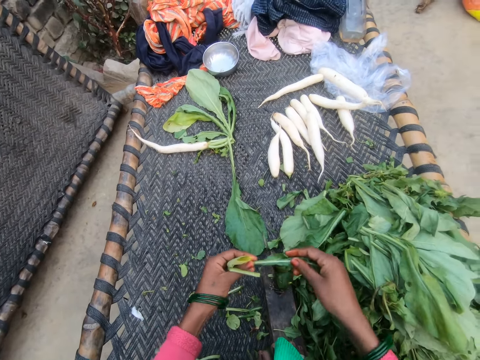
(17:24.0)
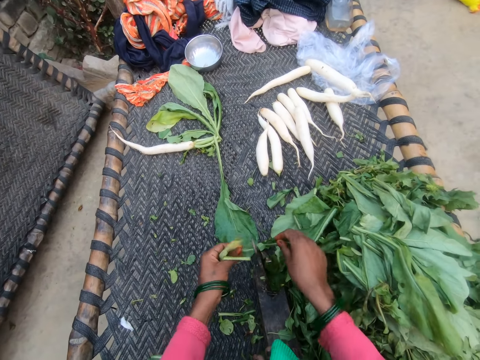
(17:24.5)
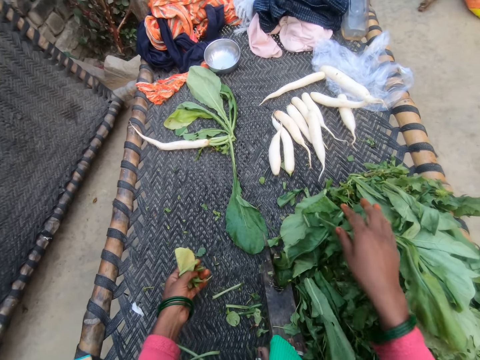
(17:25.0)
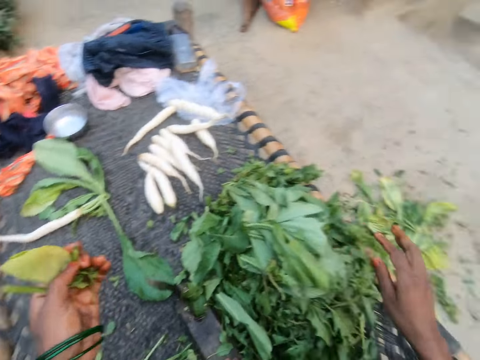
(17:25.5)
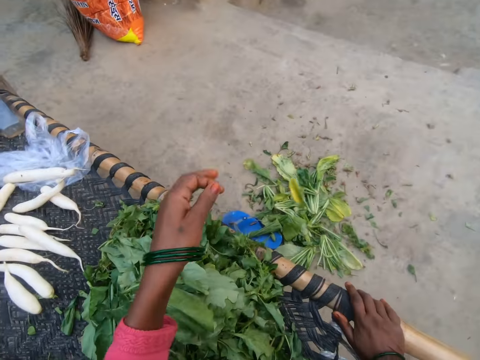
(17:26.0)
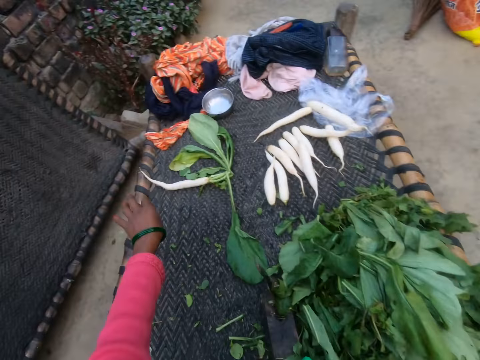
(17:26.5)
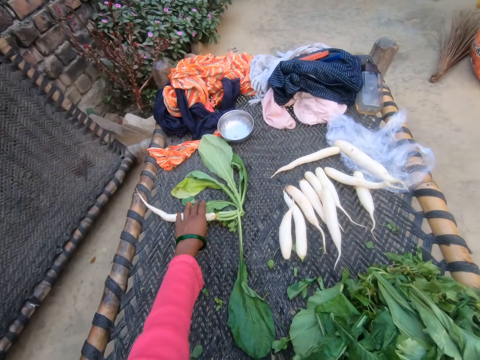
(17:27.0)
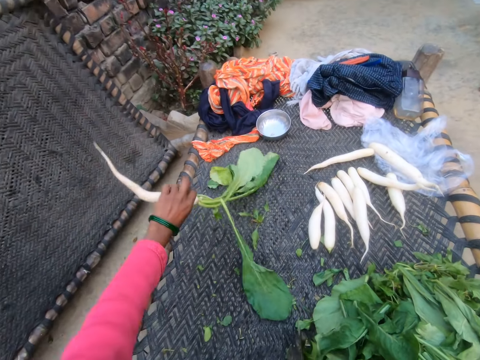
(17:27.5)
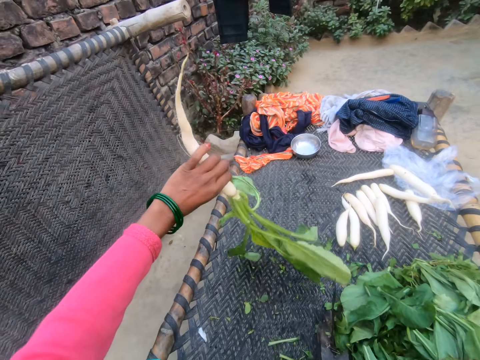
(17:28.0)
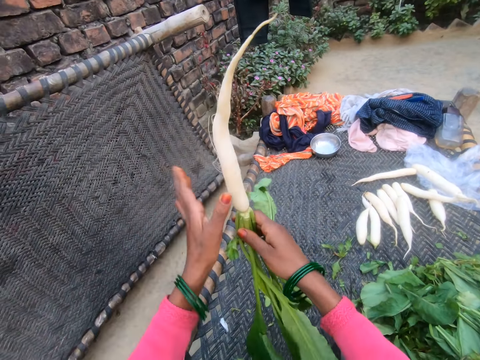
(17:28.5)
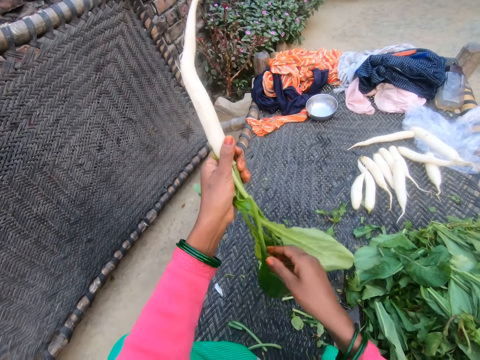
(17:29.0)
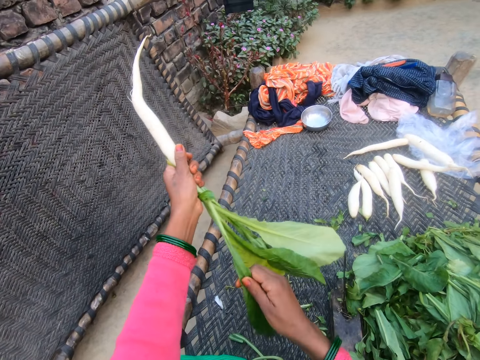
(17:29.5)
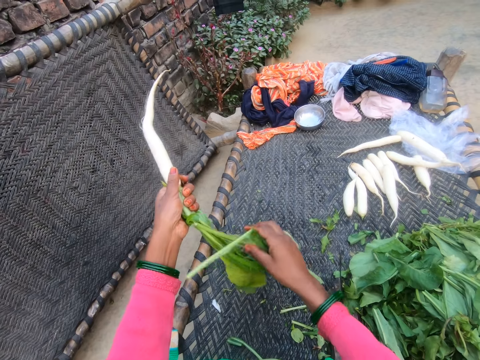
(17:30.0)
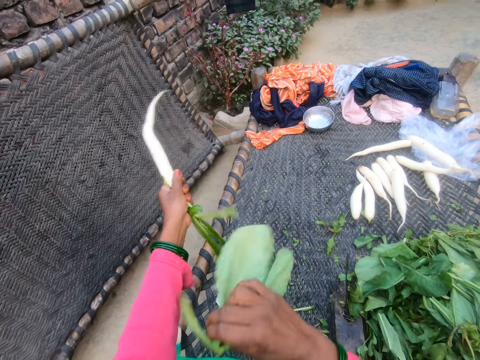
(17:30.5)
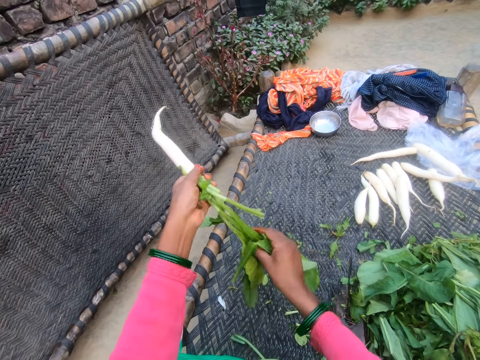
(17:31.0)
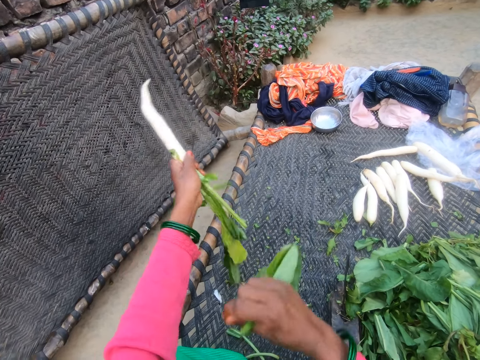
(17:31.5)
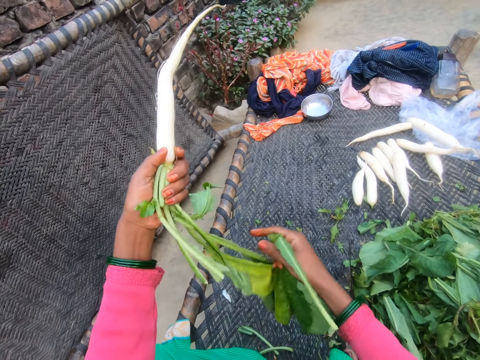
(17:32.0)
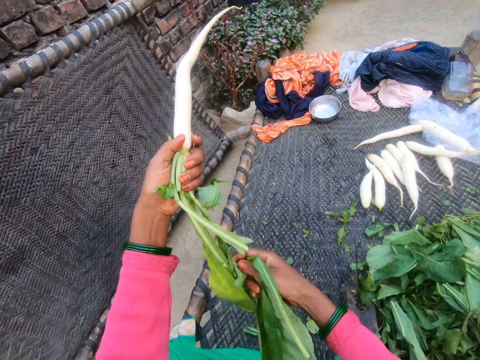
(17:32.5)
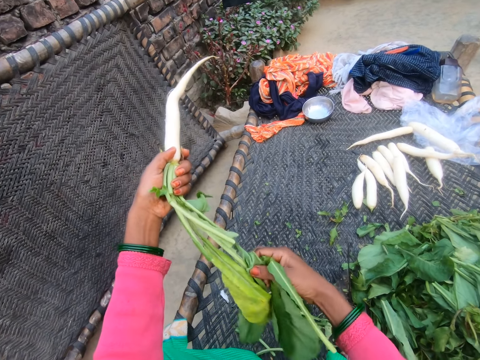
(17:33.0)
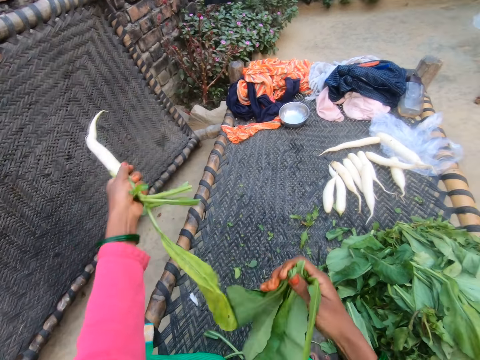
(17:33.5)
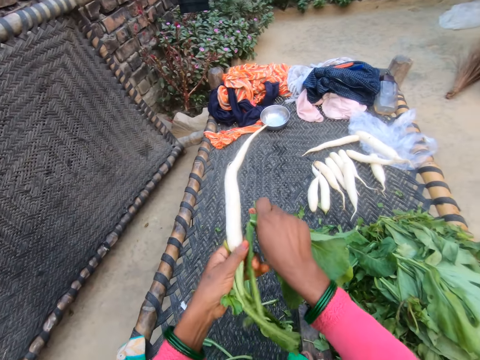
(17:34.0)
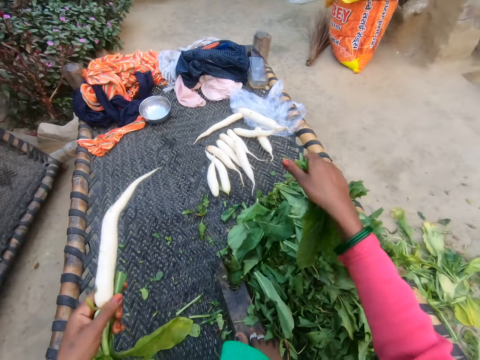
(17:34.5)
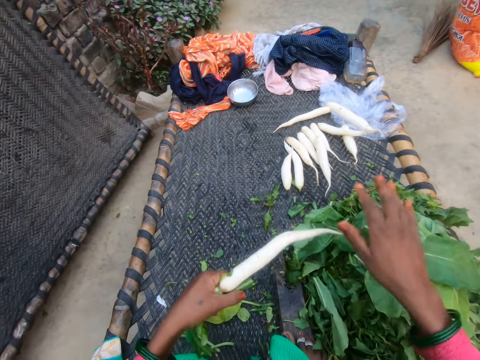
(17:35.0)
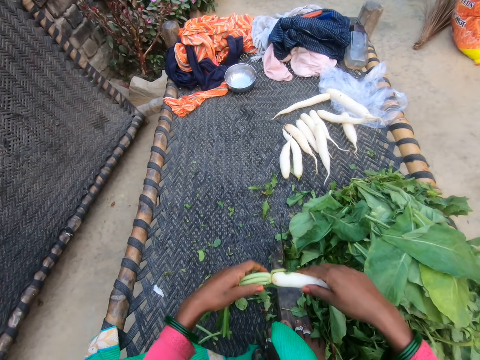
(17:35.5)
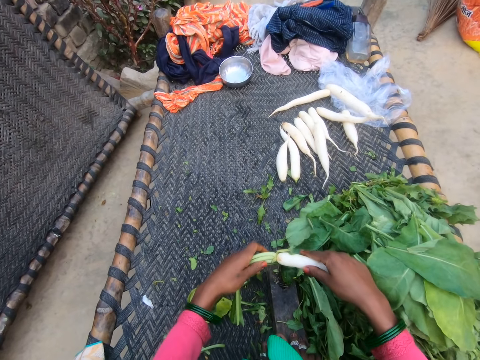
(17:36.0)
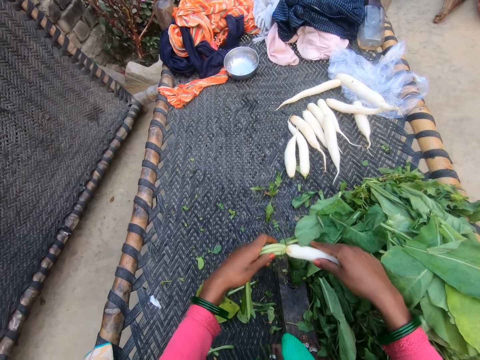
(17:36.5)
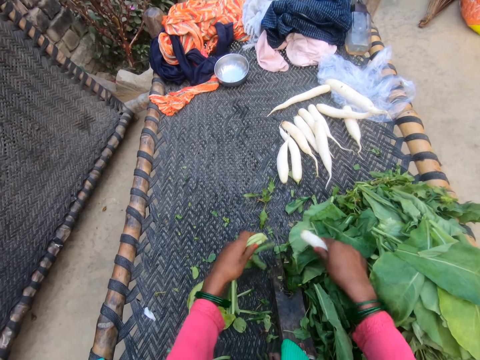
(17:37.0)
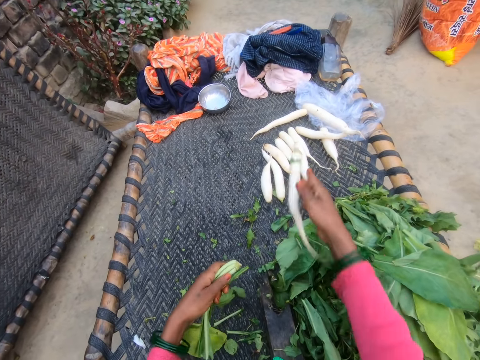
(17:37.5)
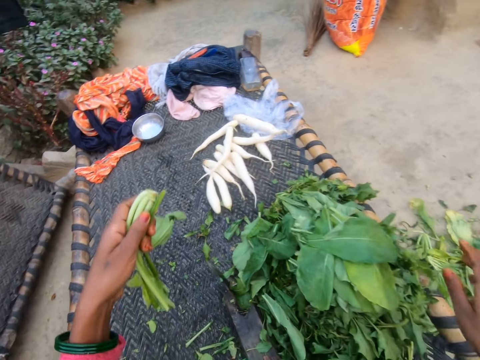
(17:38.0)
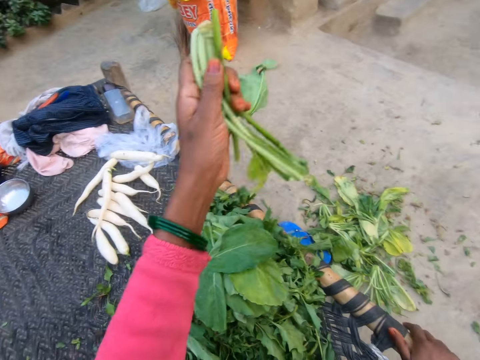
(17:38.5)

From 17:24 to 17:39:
The camera wearer moves leaves to the heap of leaves. They hold the daikon radish leaves, cut the daikon radish leaves, and put the daikon radish leaves on something. They throw the daikon radish leaves on the floor. They pick another daikon radish and hold the daikon radish. They remove the leaves from the daikon radish. They drop the plucked leaves on the heap of leaves. They hold the daikon radish. They cut the stalk from the daikon radish and put the daikon radish on the table.

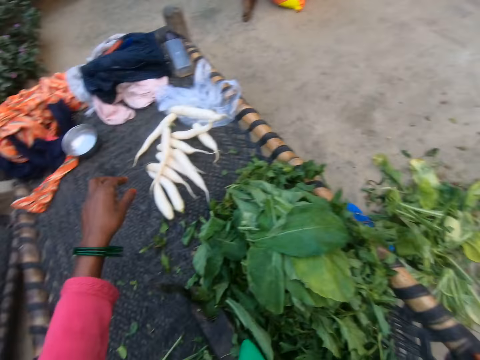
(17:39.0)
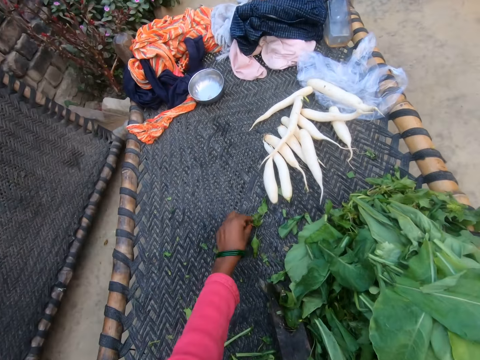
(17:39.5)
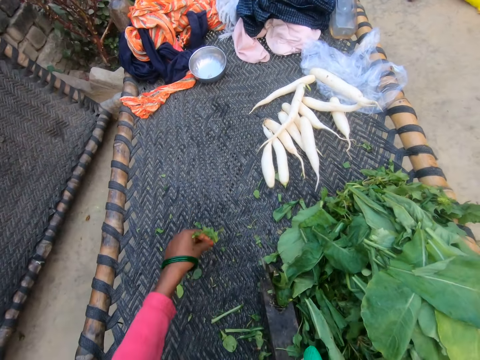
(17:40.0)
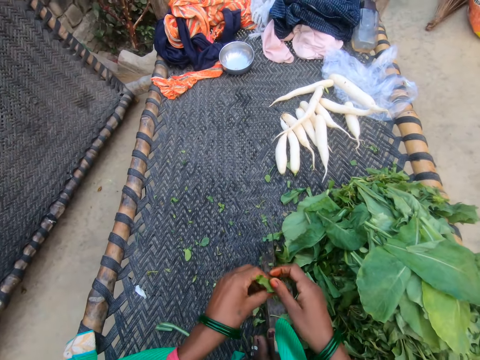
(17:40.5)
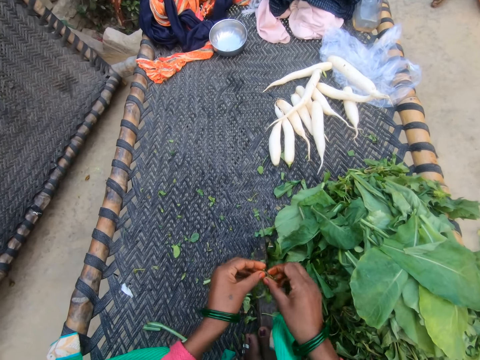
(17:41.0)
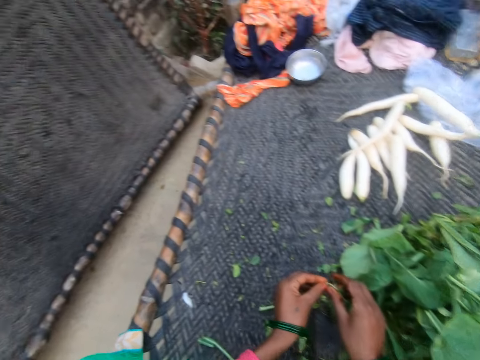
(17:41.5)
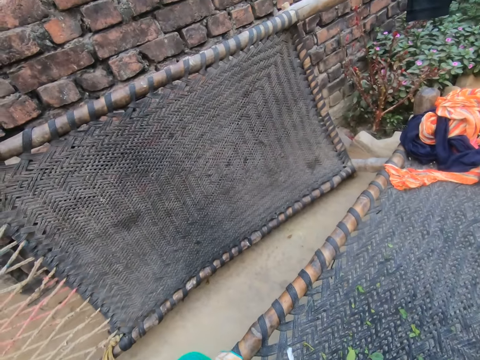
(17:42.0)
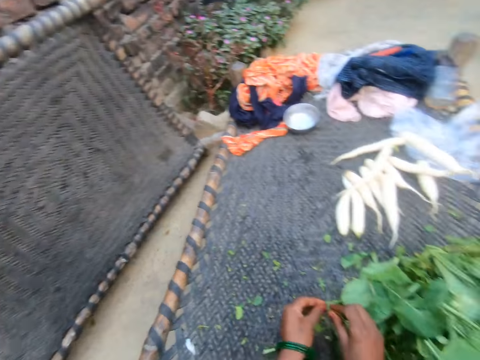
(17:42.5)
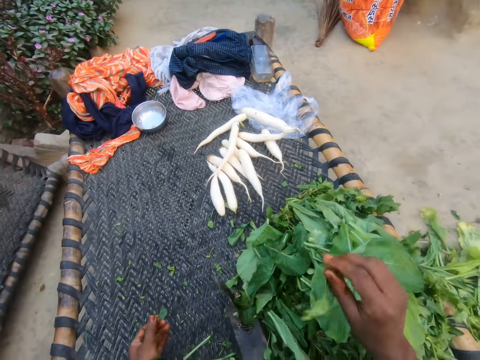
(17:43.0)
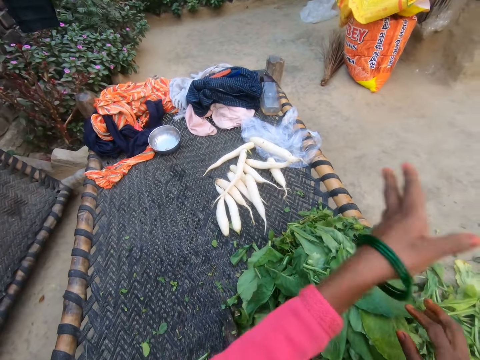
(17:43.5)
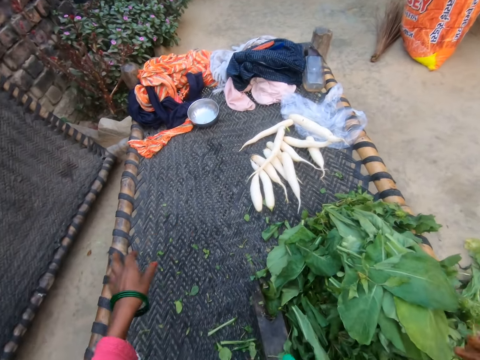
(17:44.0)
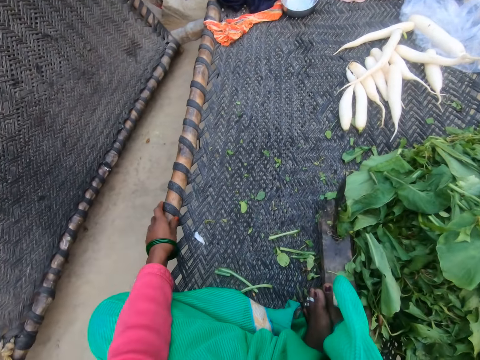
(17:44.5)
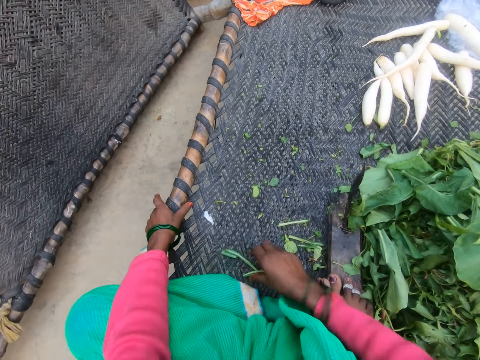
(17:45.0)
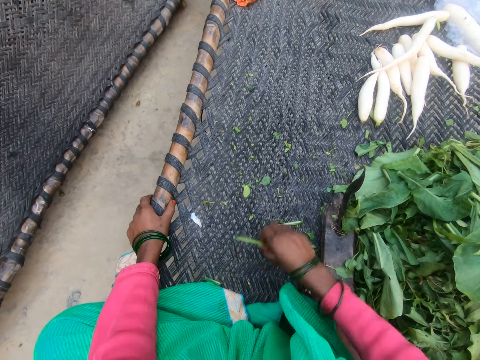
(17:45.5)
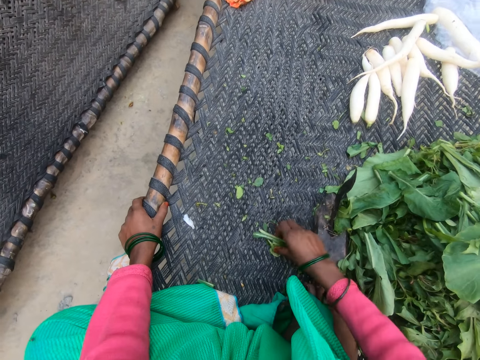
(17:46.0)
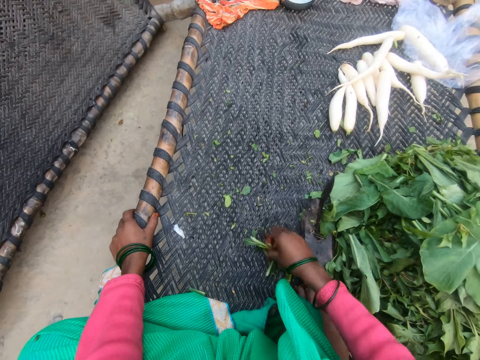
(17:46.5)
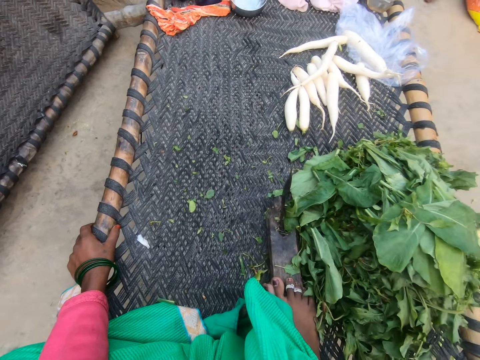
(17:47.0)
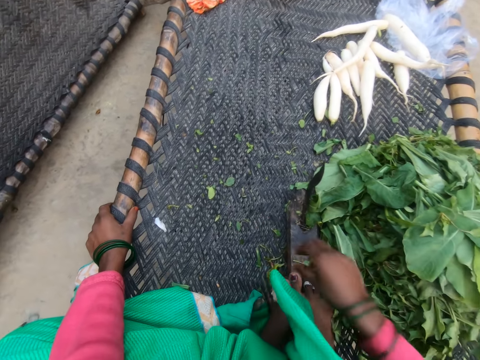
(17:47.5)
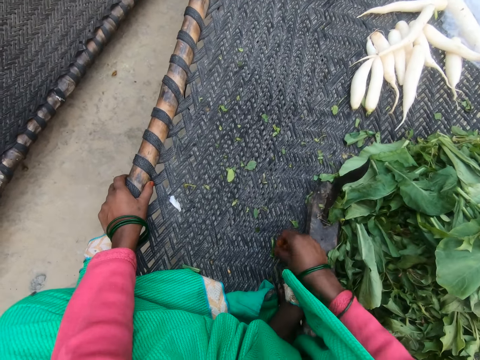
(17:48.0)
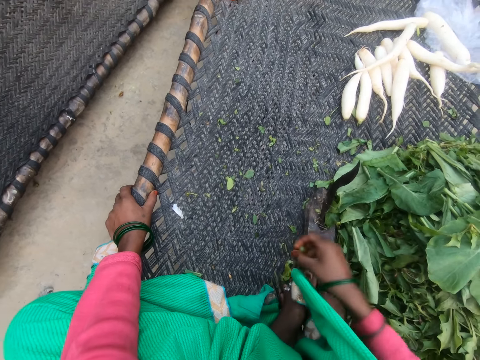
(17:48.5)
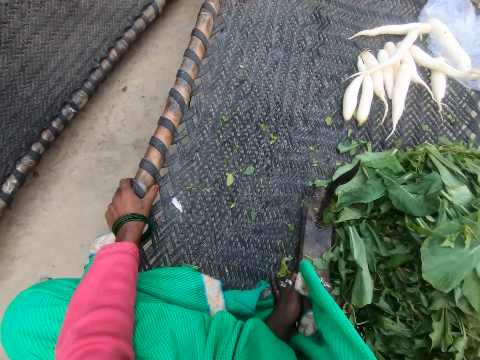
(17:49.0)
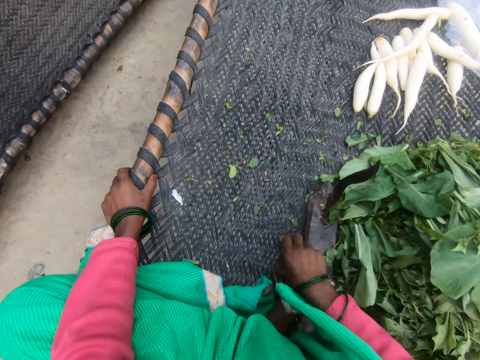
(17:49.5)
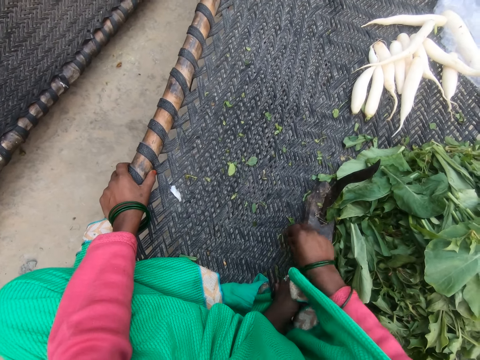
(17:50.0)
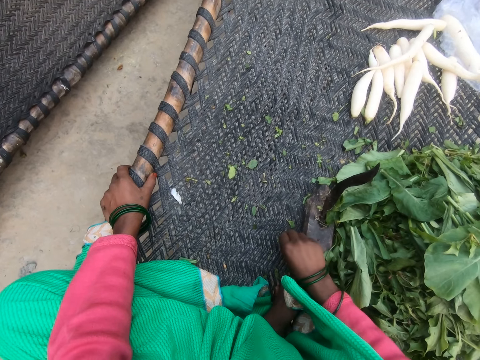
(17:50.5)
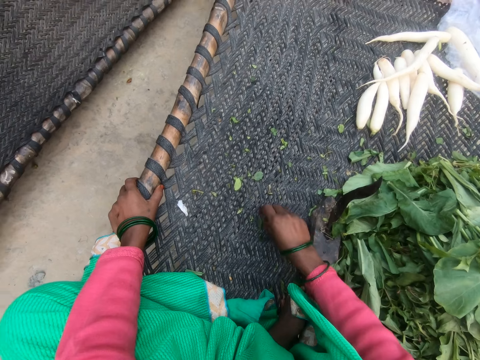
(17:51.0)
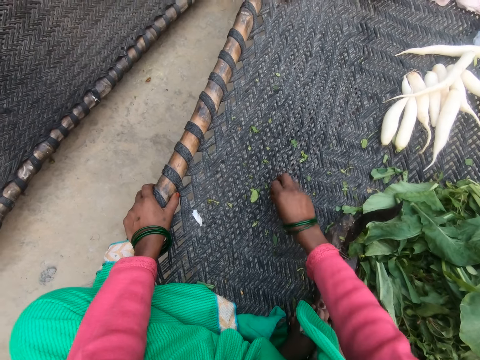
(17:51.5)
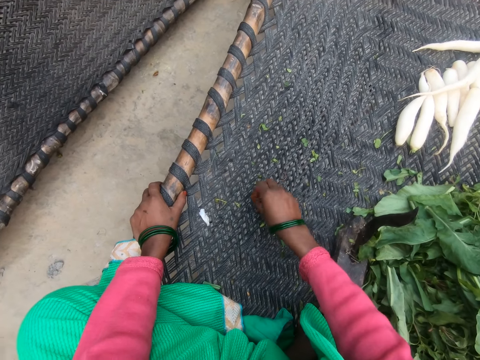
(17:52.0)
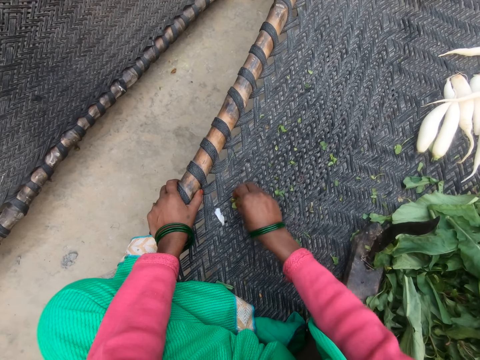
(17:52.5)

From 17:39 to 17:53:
The camera wearer throws the stalk on the floor. They pick an object and hold the object. They pluck vegetable leaves. They remove the stalk from the object. They look around the compound. They drop the plucked leaves on a heap of leaves. They put the object on the table and throw the stalks on the floor. They put the hand at the end of the table. They pick the remnant stalks from the table and throw the stalks on the floor. They pick the stalks from the table and throw the stalks on the floor. They pick the stalks from the table.
